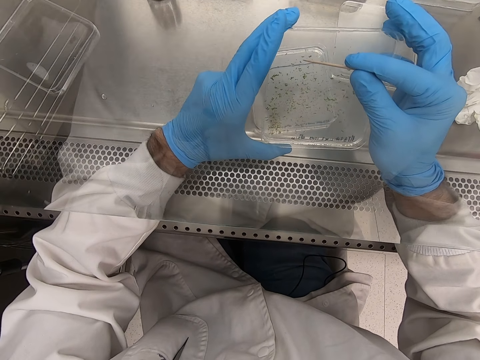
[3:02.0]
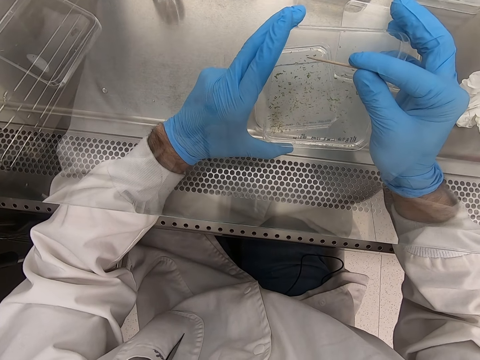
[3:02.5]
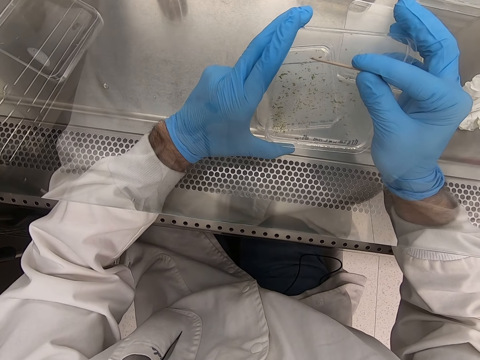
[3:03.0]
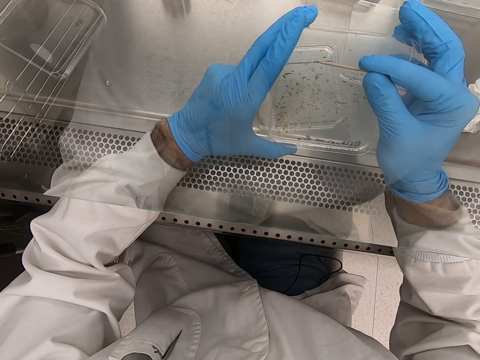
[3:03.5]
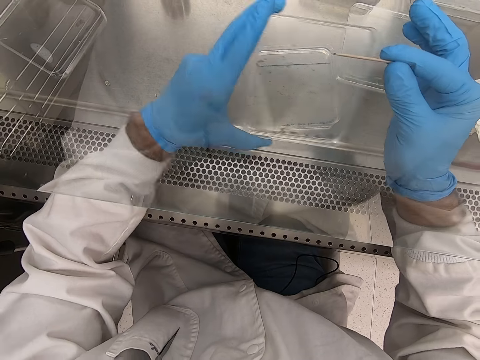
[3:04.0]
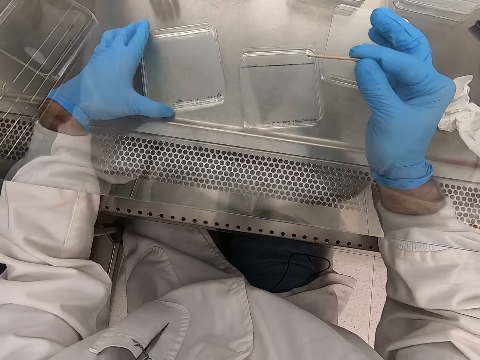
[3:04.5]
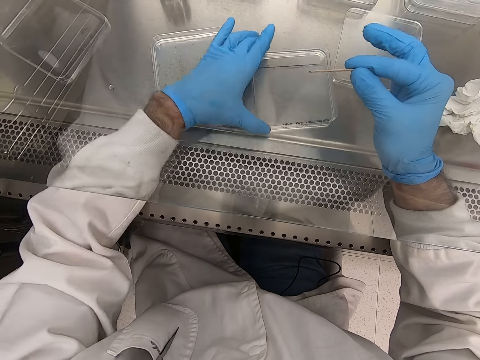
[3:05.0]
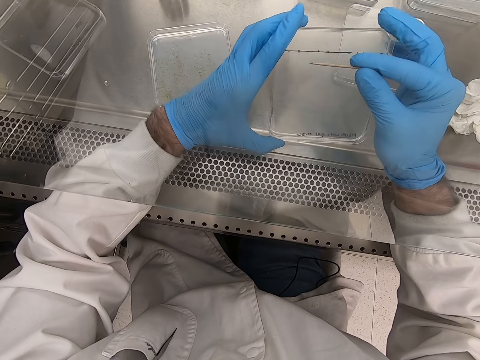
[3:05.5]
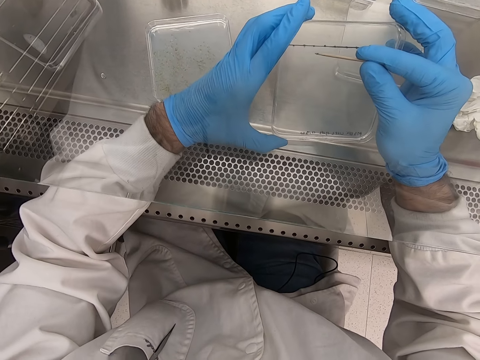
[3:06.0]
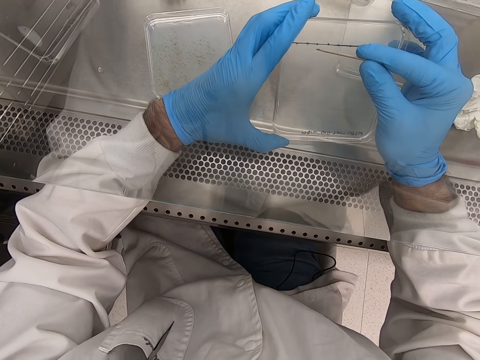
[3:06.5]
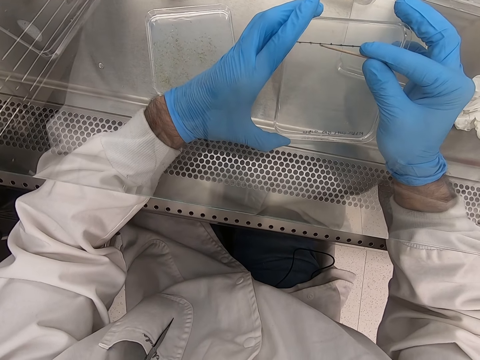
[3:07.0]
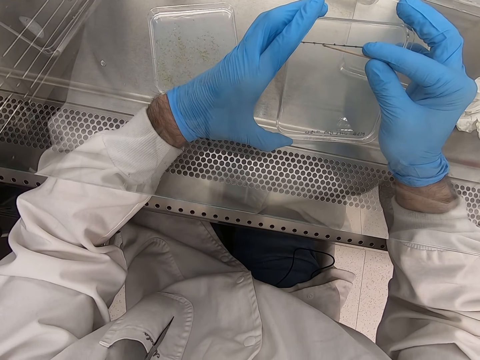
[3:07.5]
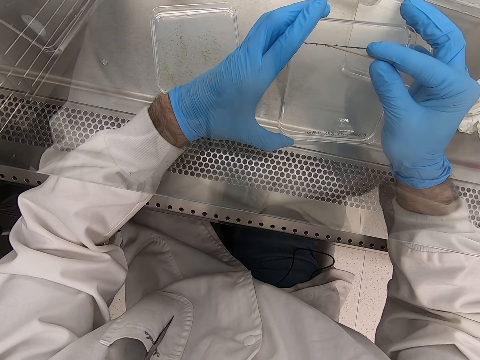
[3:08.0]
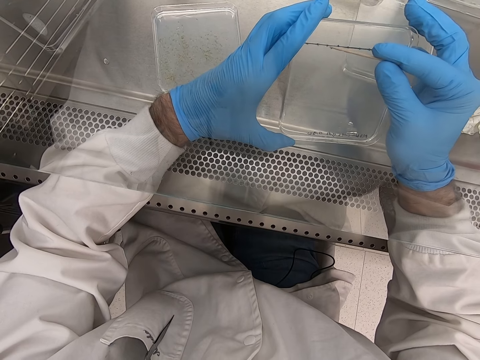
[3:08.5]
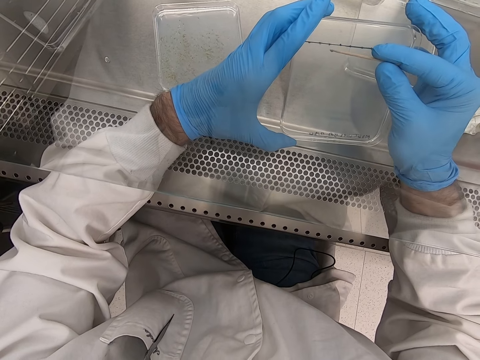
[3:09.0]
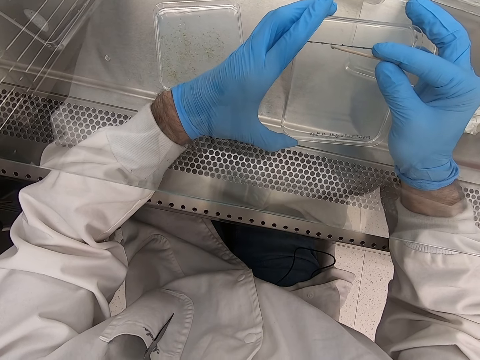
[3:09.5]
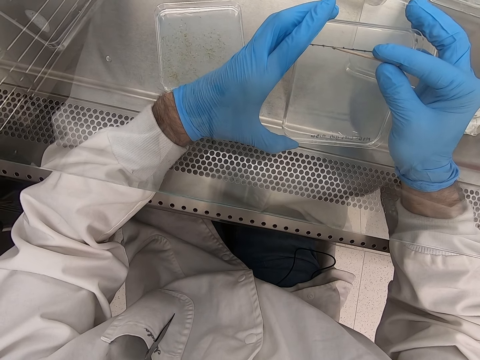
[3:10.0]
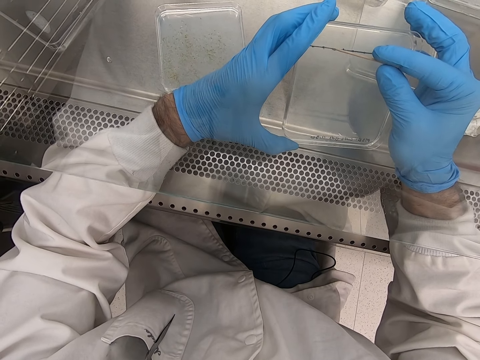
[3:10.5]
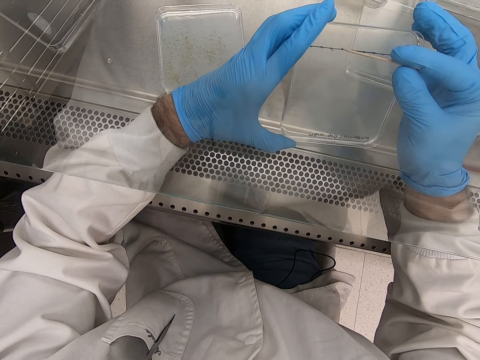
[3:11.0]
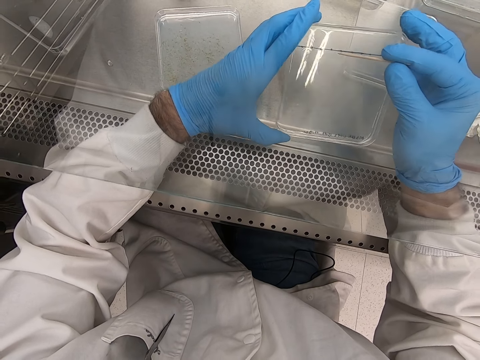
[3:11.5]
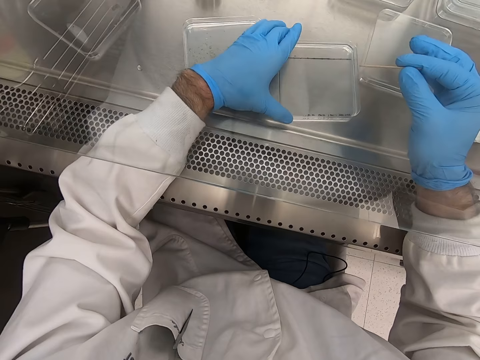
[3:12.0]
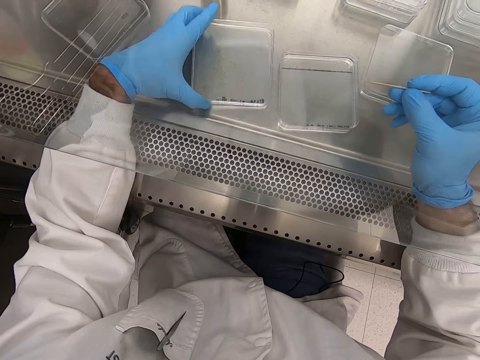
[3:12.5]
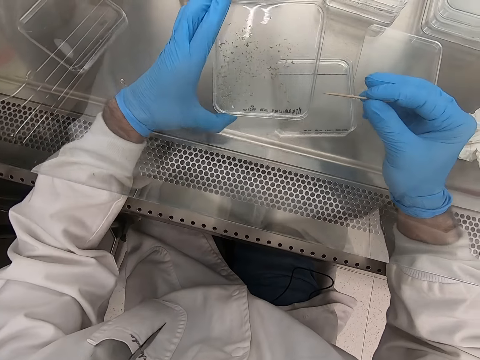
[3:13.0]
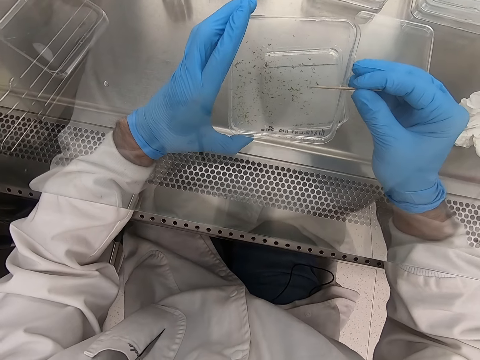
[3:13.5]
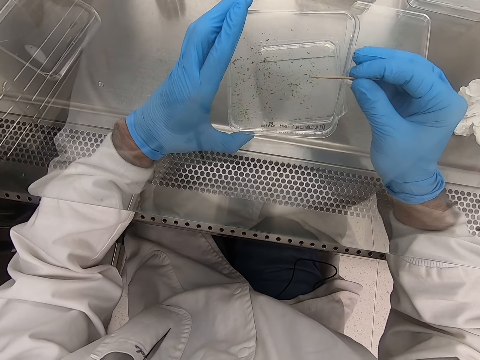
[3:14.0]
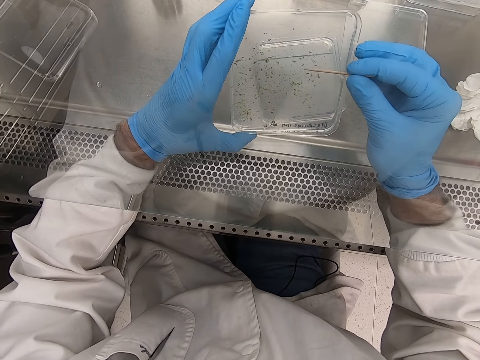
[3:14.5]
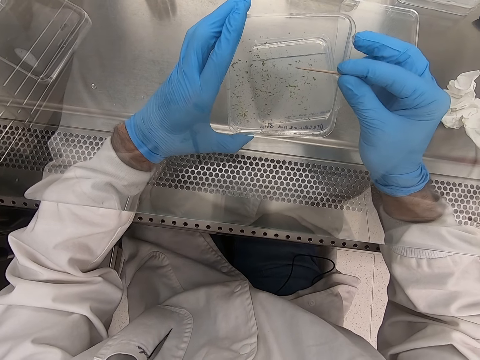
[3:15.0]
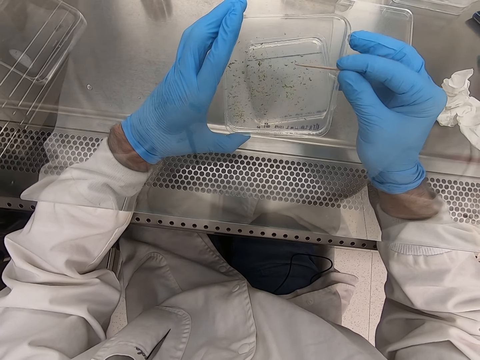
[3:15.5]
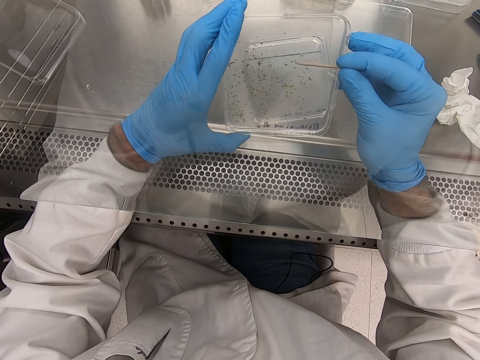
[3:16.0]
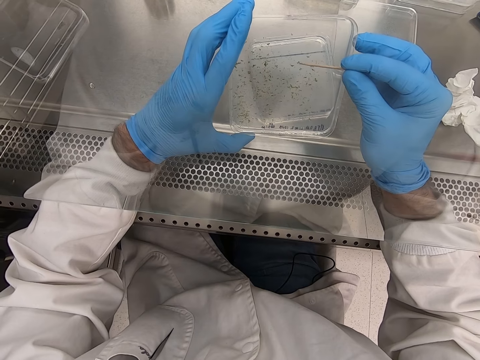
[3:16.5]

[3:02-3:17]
The camera wearer picks something with a toothpick. They place the plastic flat tin or acrylic sheet on the steel bench. They pick up the plastic flat tin. They put the object on another plastic flat tin. They pick particles from the acrylic sheet. They place the plastic flat tin on the steel bench. They pick up the plastic flat tin. They pick particles from the acrylic sheet.

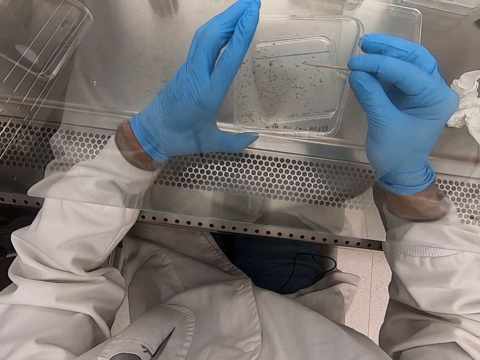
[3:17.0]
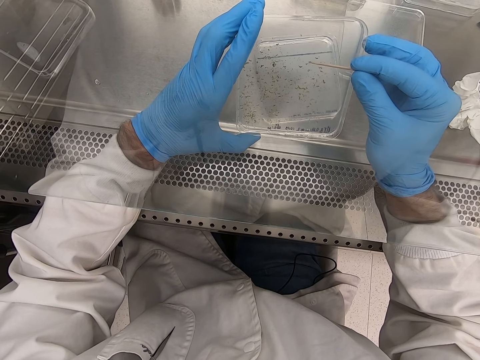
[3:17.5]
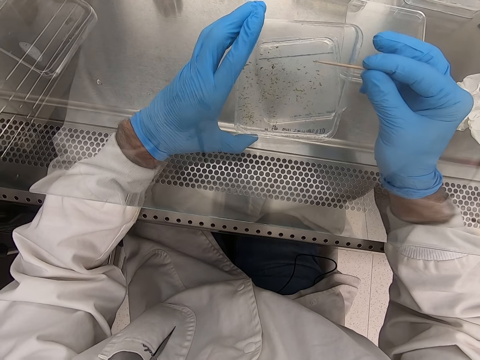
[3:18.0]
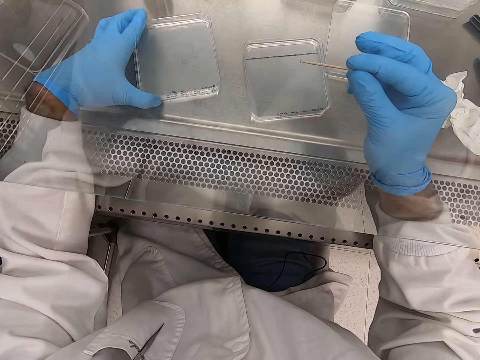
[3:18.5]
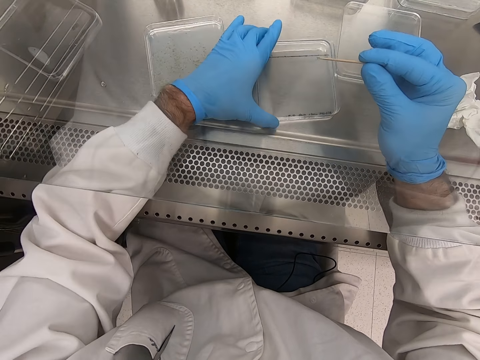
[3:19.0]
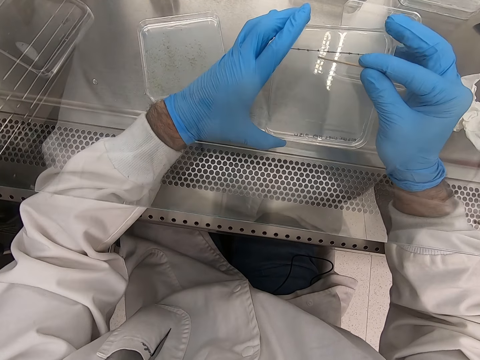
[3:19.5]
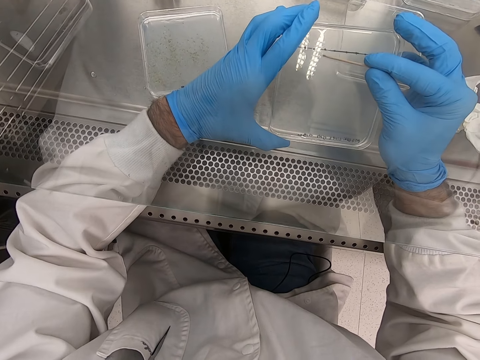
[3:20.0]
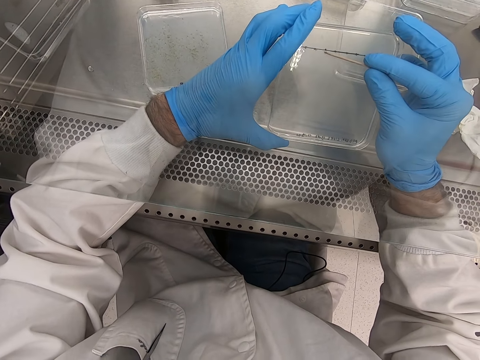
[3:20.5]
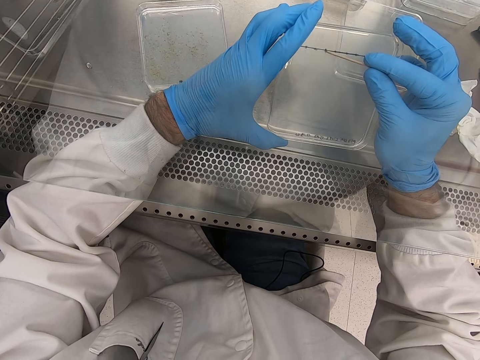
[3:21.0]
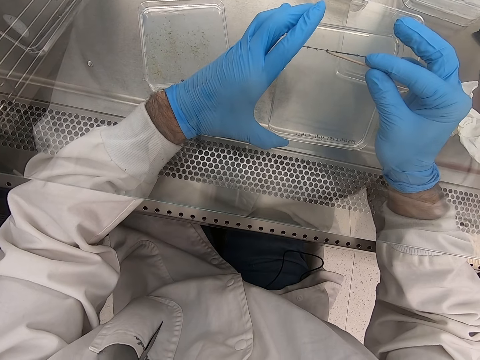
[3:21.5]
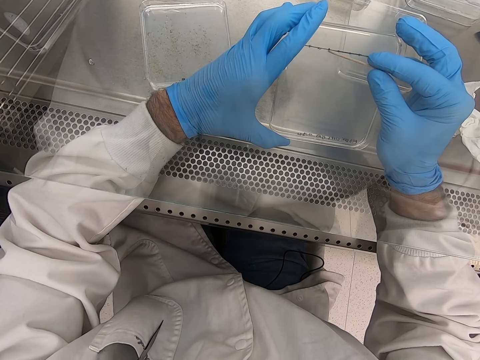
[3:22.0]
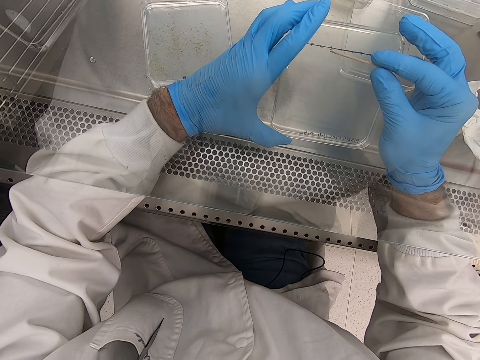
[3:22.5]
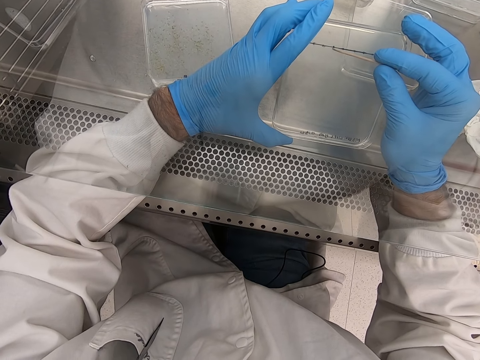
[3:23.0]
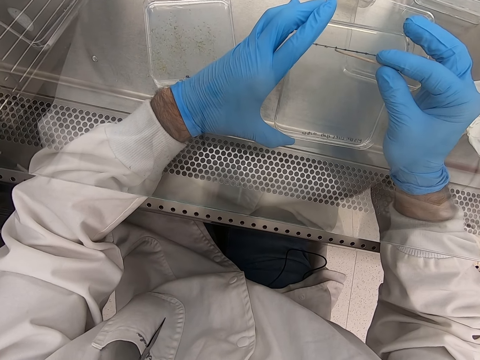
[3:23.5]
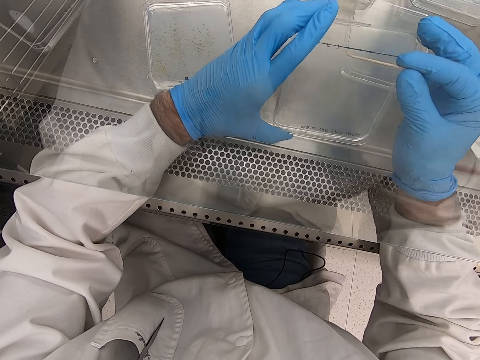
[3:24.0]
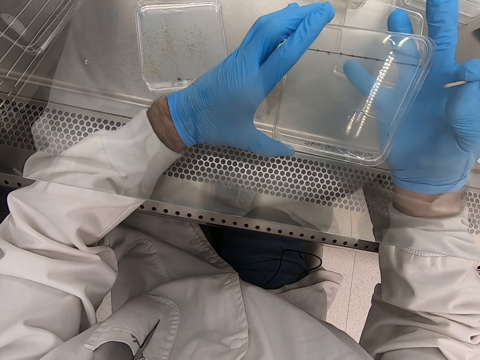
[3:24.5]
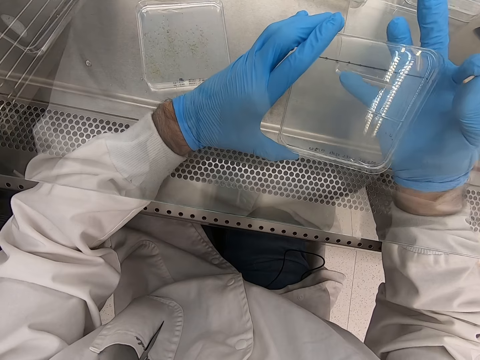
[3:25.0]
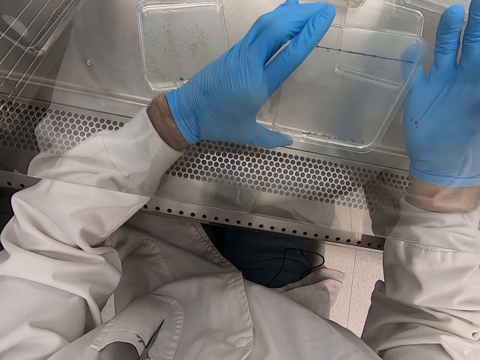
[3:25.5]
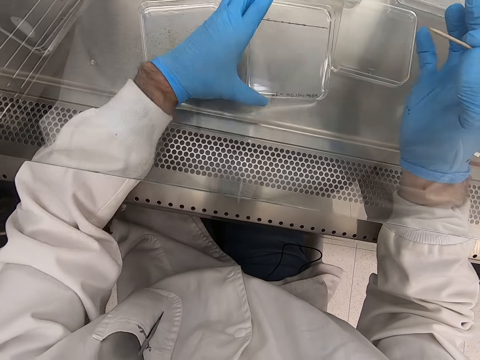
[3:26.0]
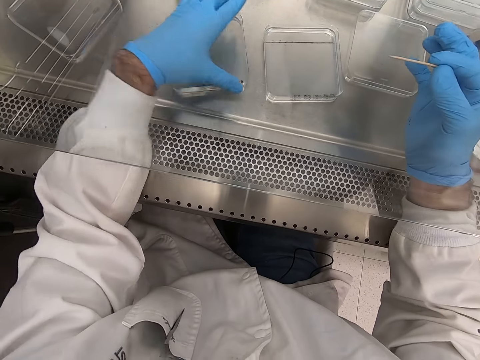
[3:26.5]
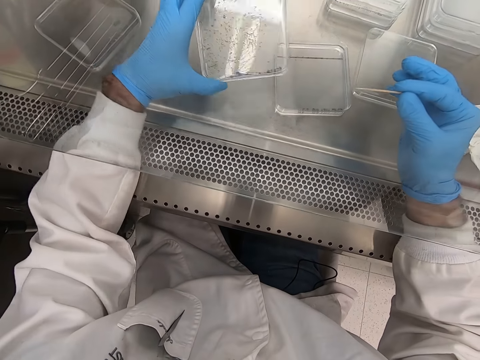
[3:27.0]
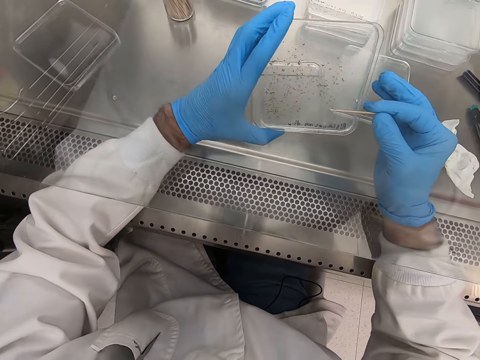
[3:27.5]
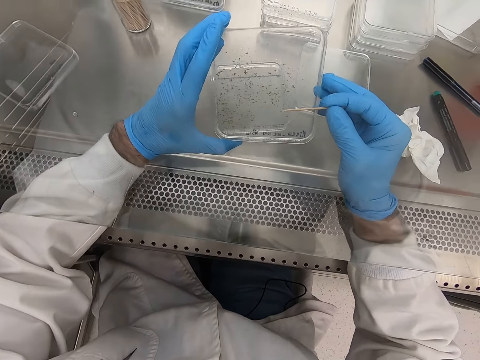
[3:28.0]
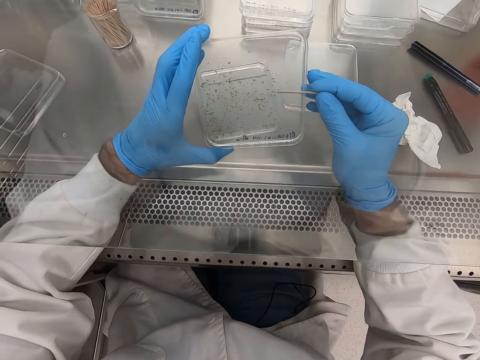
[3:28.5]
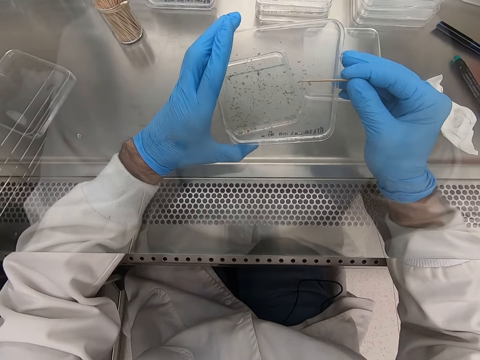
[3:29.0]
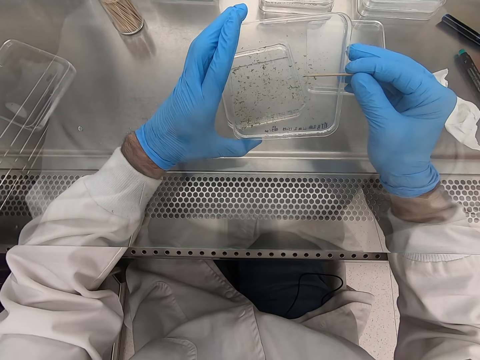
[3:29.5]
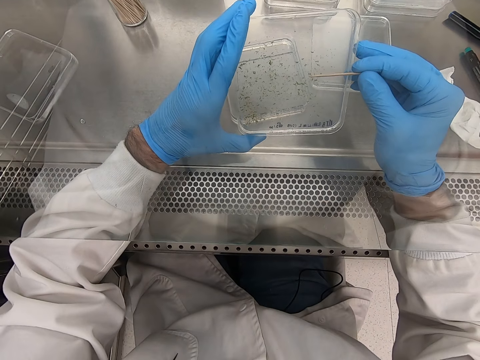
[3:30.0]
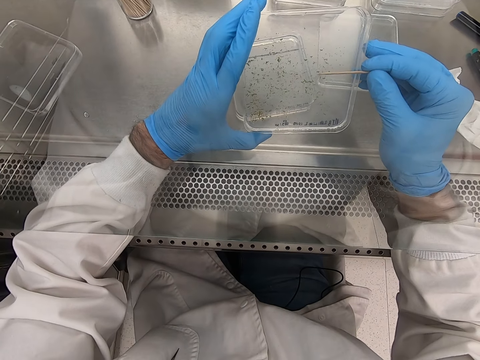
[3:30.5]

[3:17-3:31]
The camera wearer picks something with a toothpick. They place the plastic flat tin or acrylic sheet on the steel bench. They pick up the plastic flat tin. They put the object on another plastic flat tin. They place the plastic flat tin on the steel bench. They pick up the plastic flat tin. They pick particles from the acrylic sheet.
